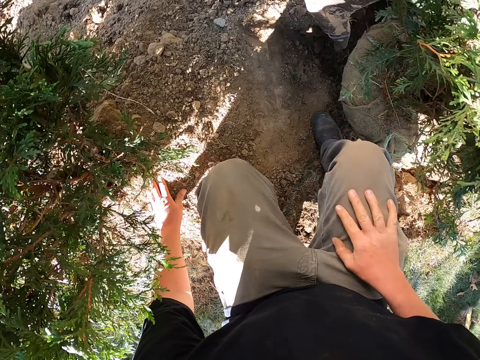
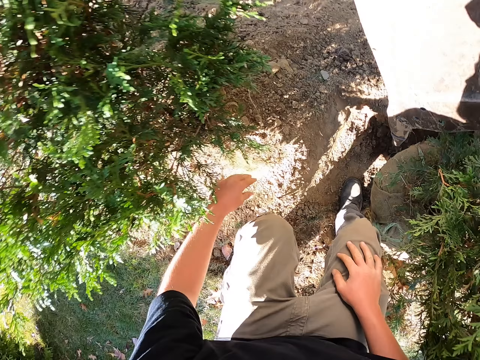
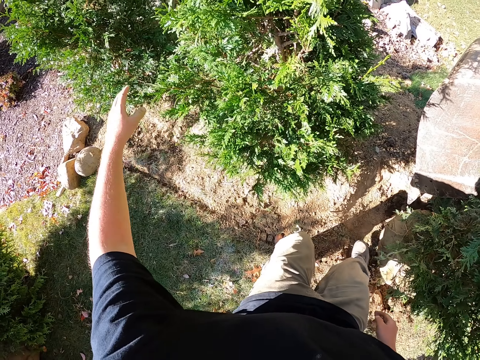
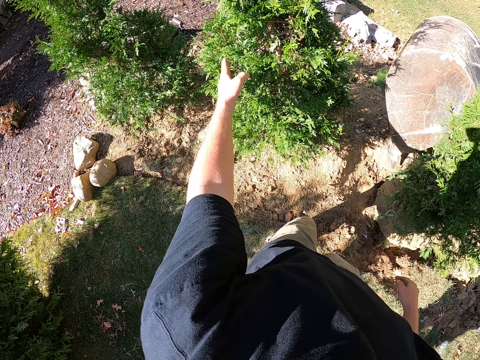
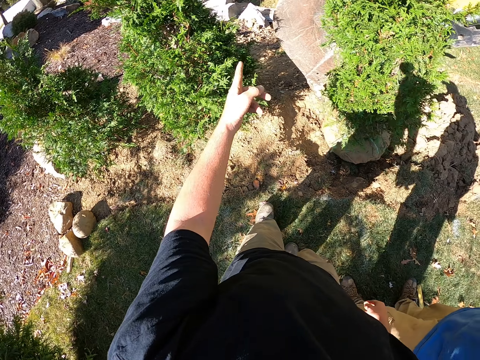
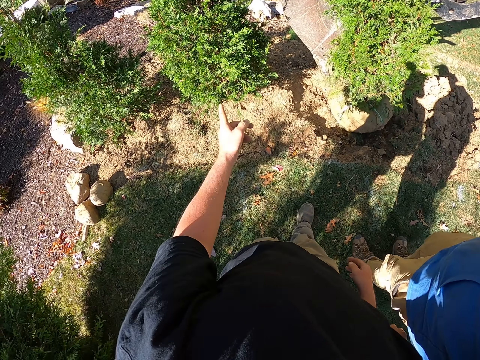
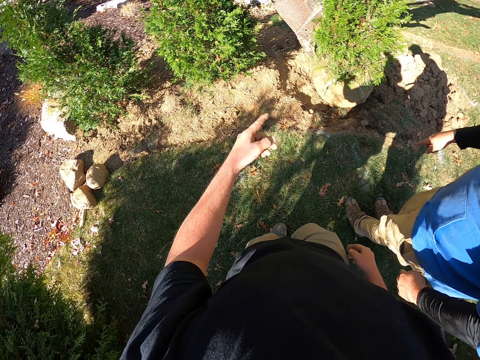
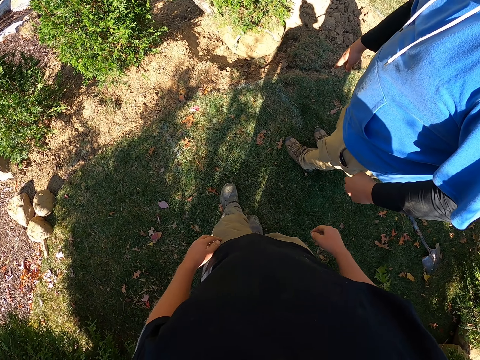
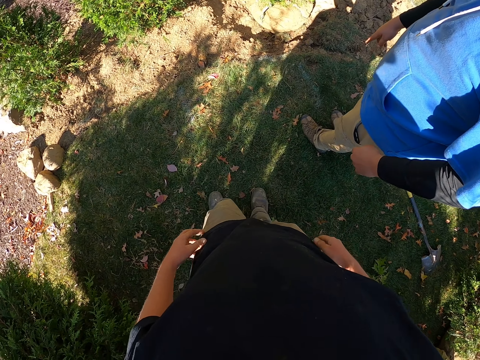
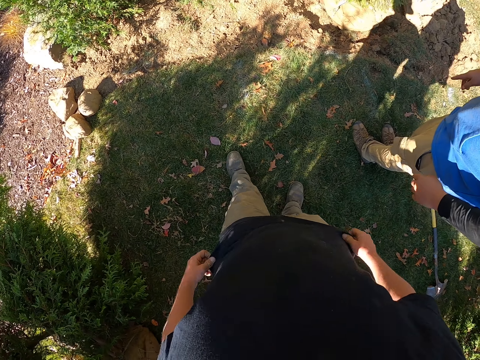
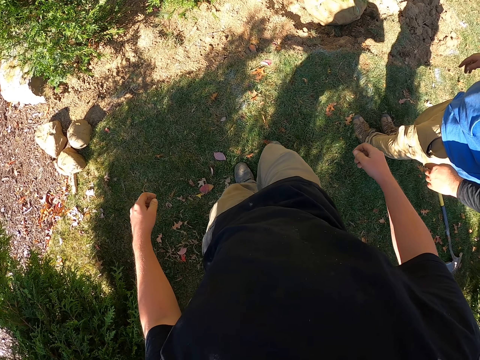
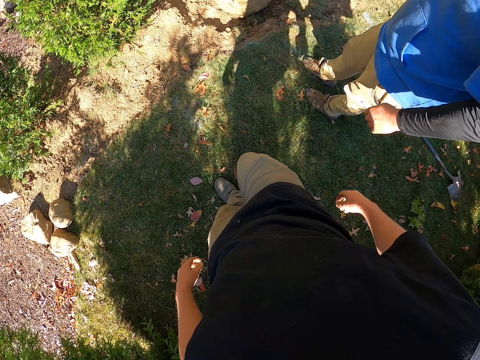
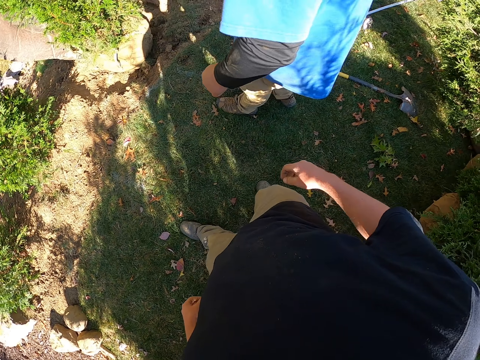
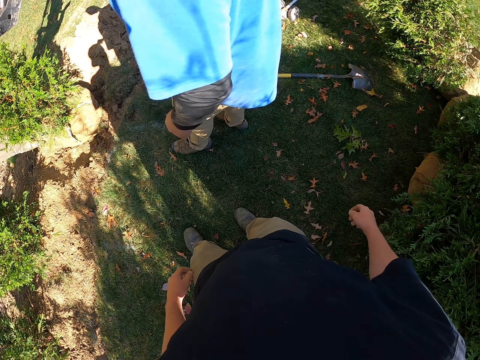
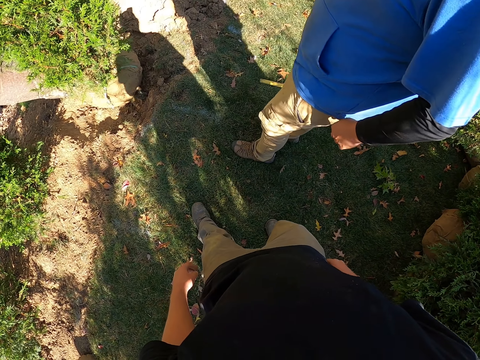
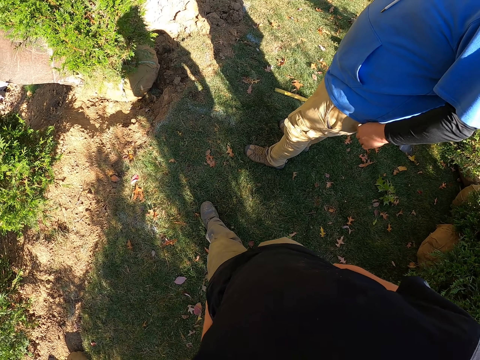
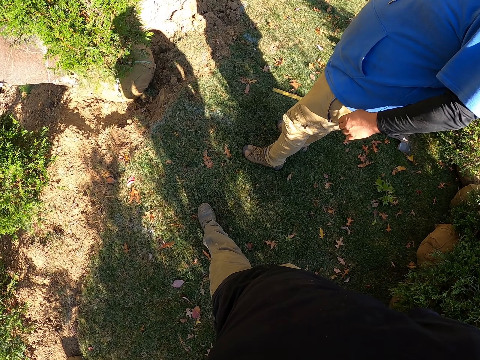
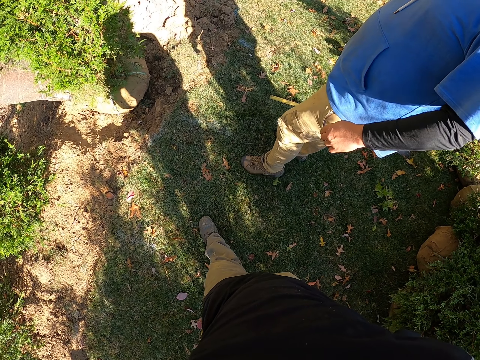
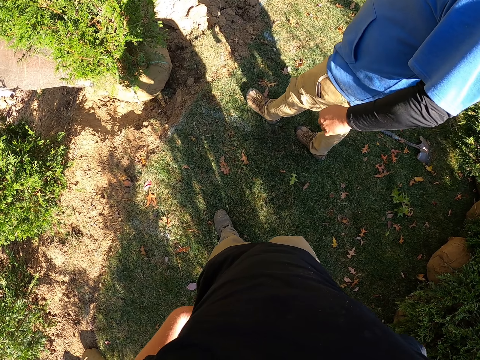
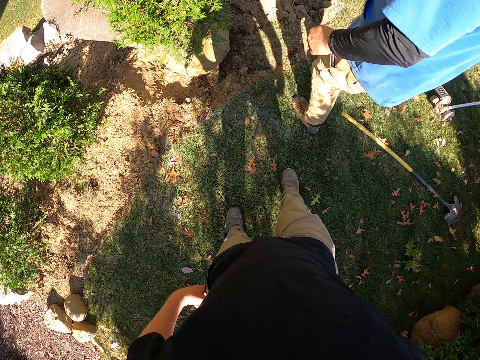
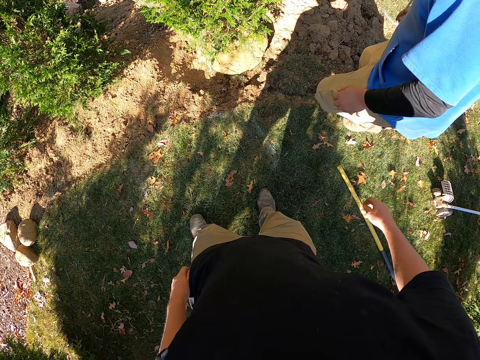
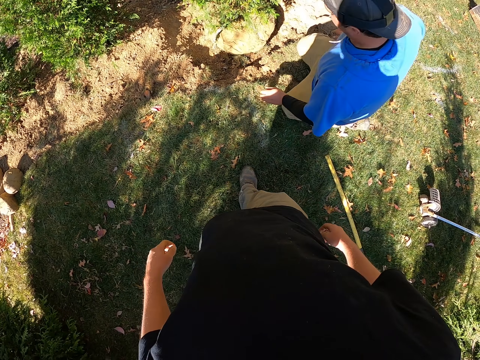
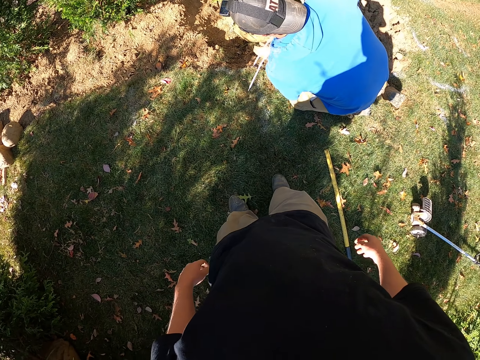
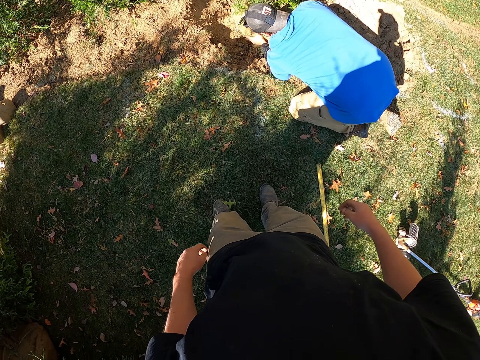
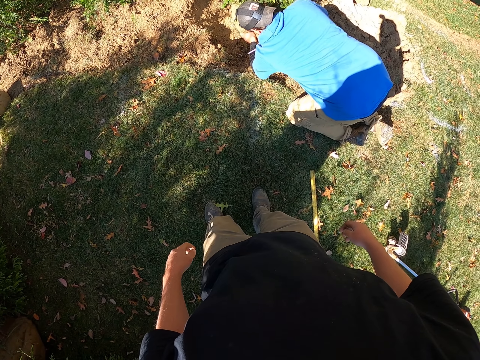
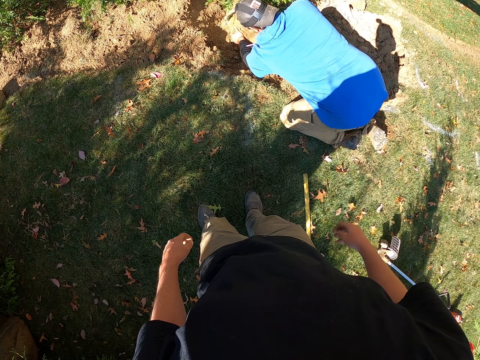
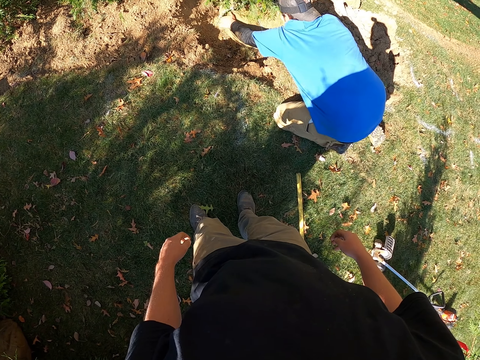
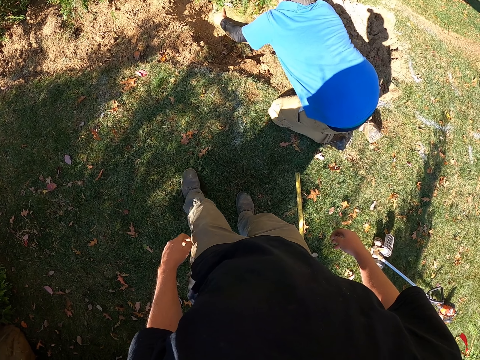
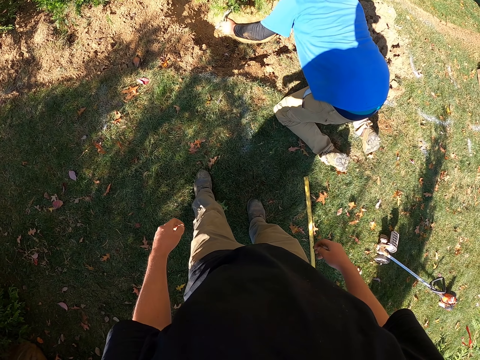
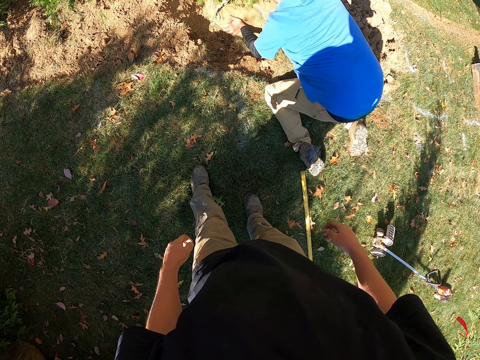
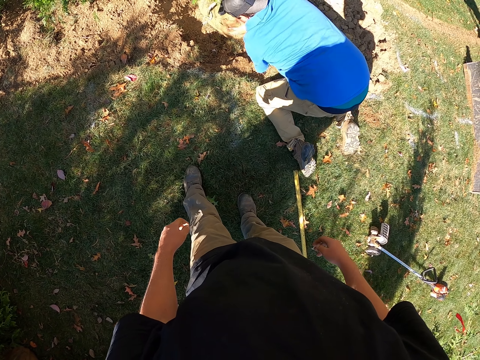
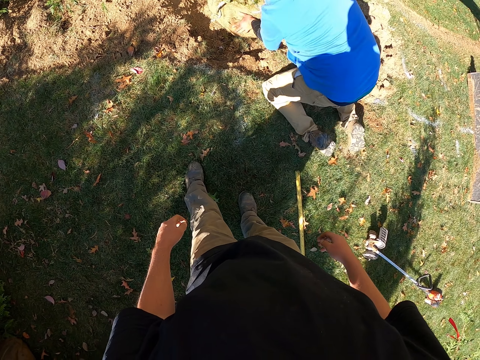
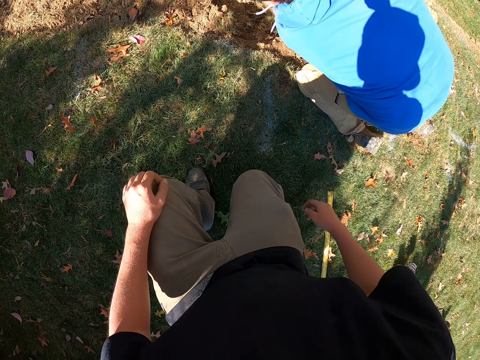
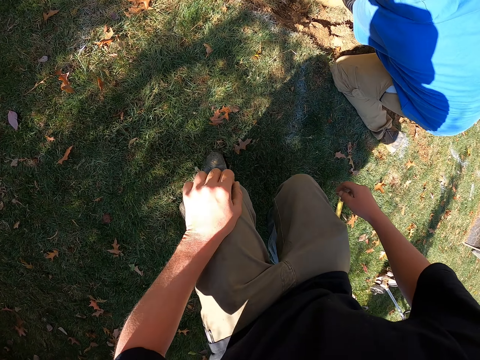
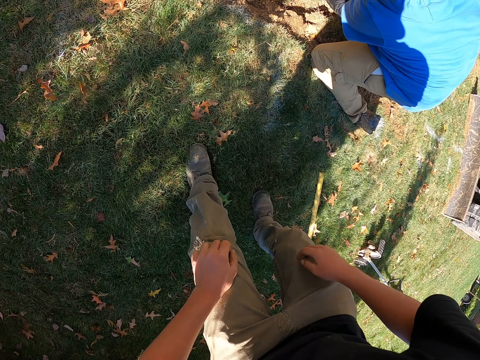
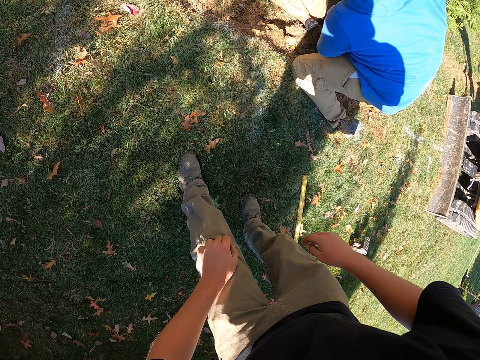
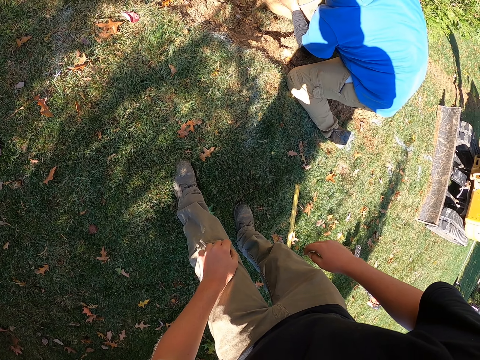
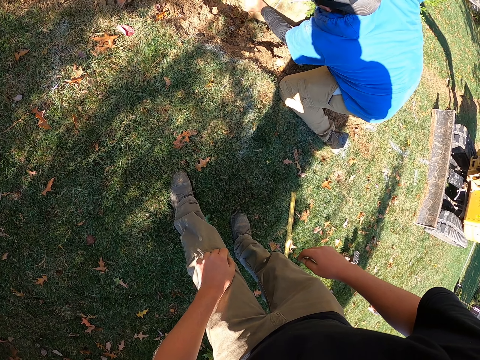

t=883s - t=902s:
The camera wearer holds the thigh. He touches the plant with his left hand. He moves the hand. He walks around. He looks around. He kneels down. He holds the thigh.

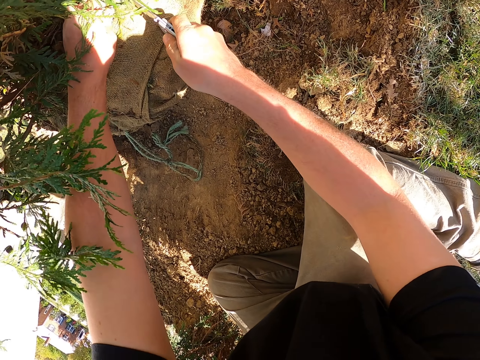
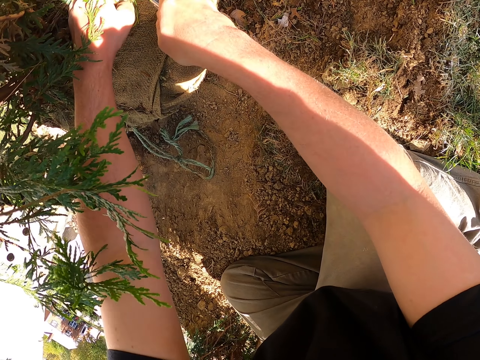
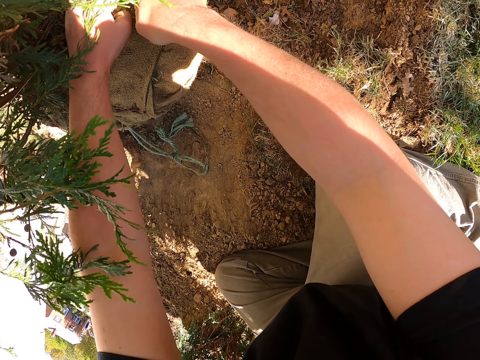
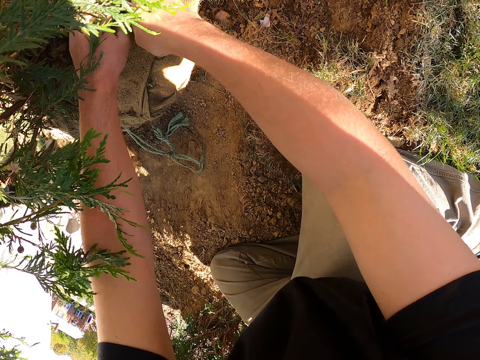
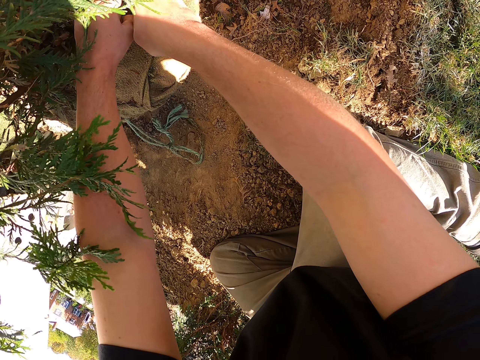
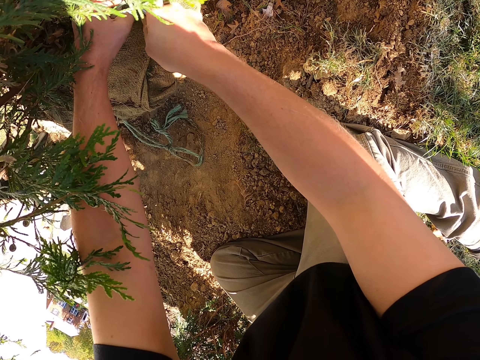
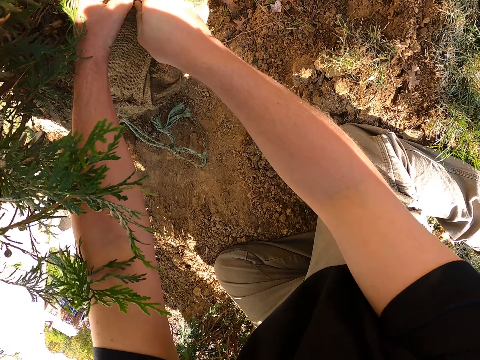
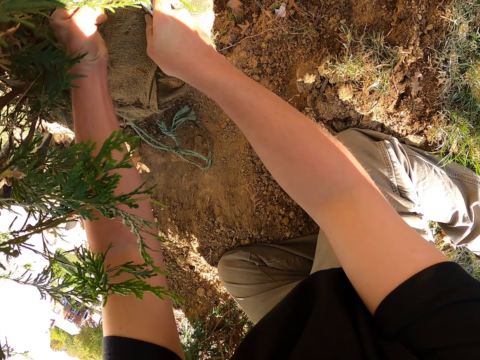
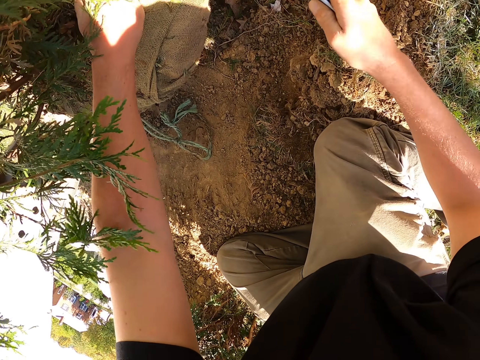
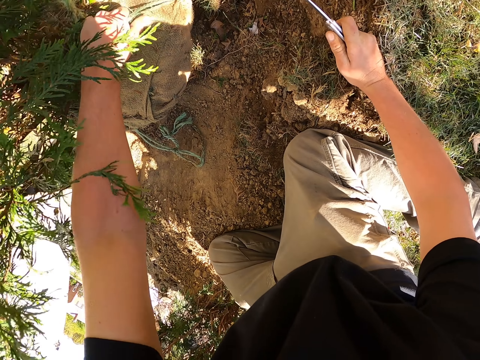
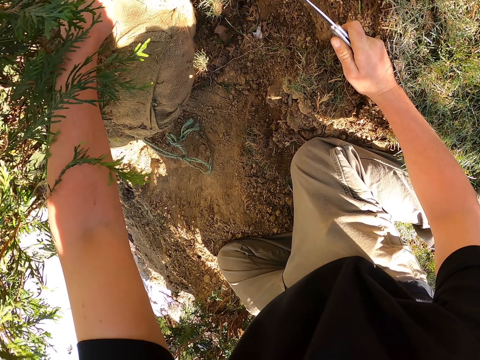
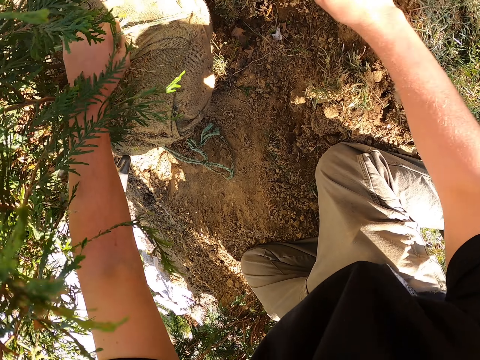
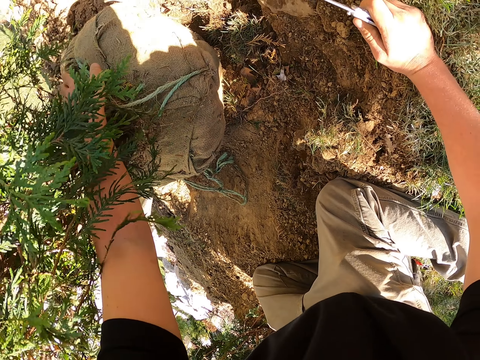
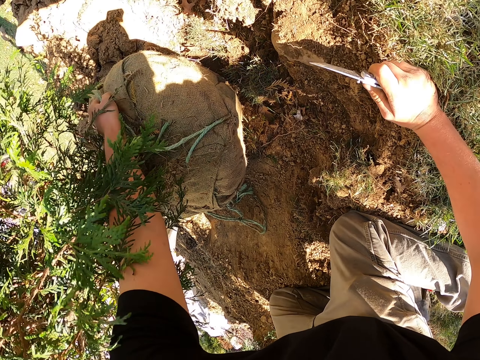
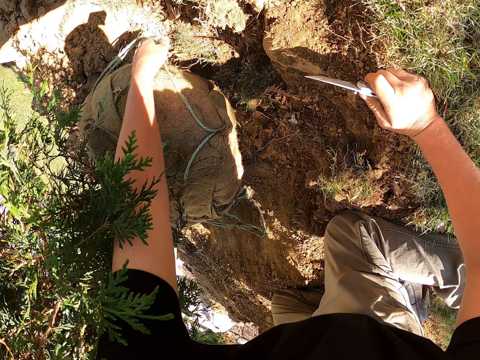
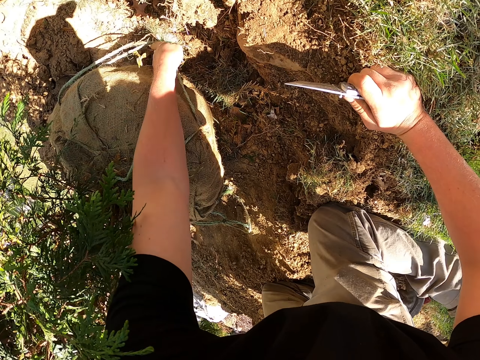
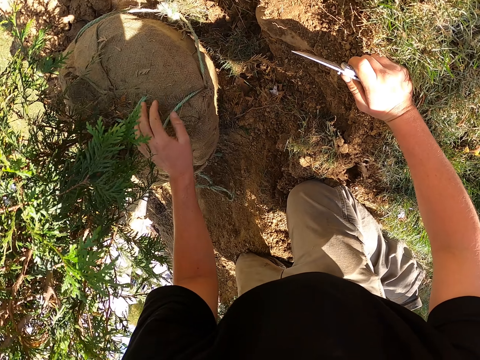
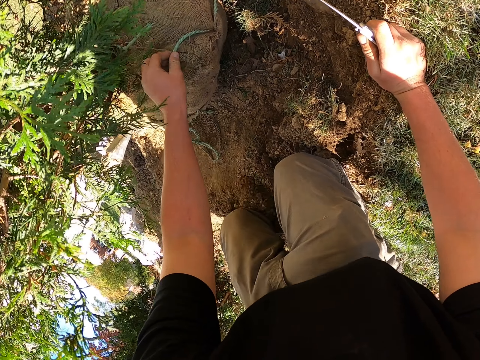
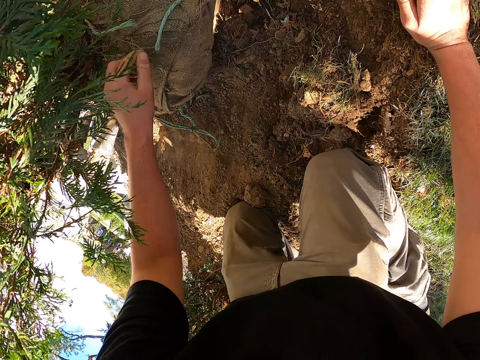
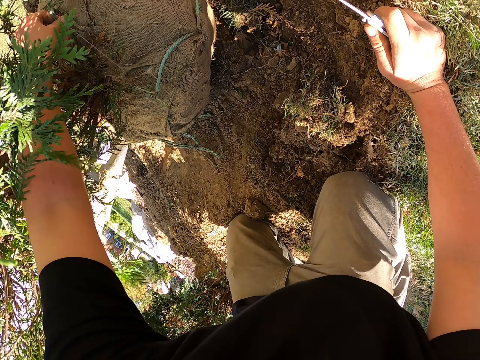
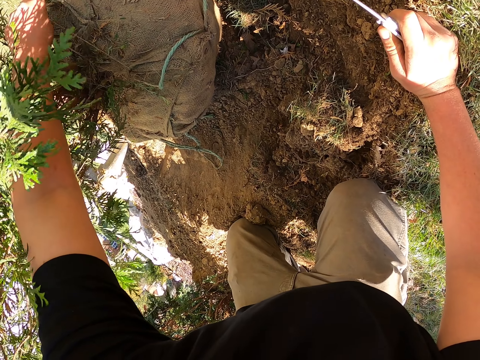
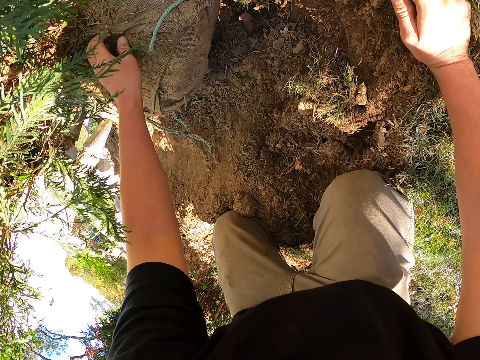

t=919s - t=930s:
The camera wearer cuts the rope. They pull the rope.
